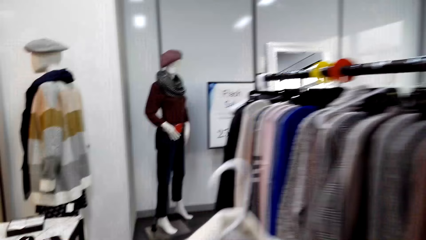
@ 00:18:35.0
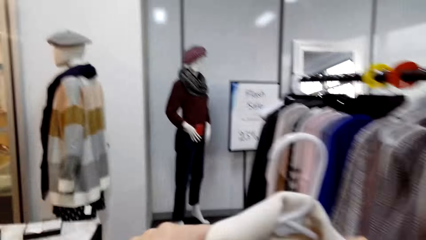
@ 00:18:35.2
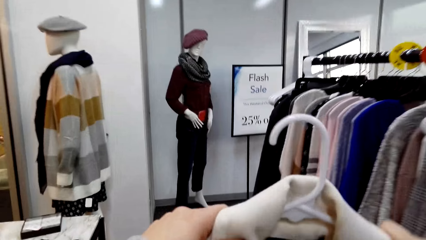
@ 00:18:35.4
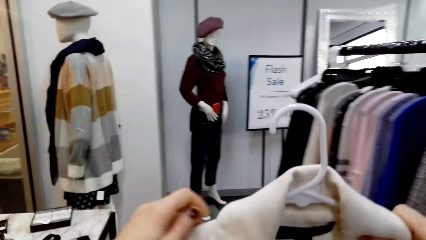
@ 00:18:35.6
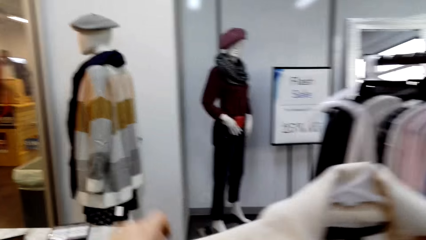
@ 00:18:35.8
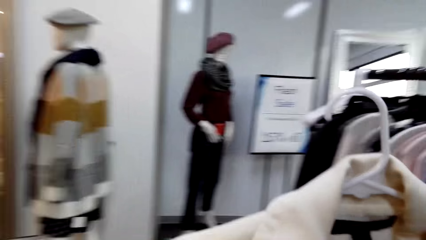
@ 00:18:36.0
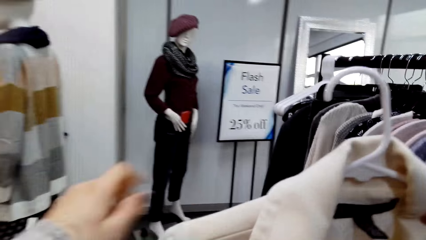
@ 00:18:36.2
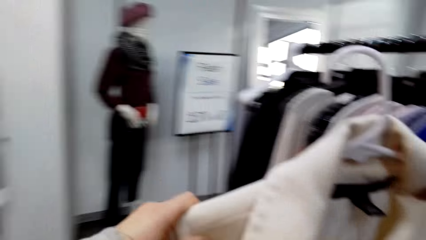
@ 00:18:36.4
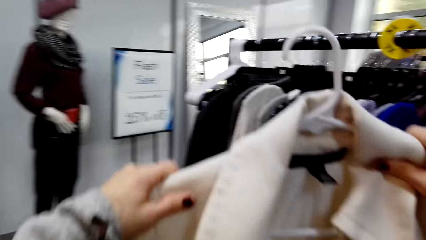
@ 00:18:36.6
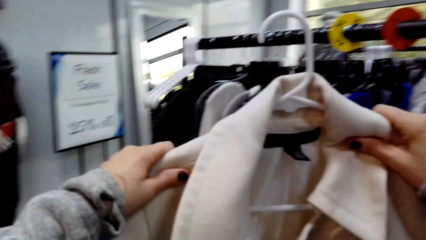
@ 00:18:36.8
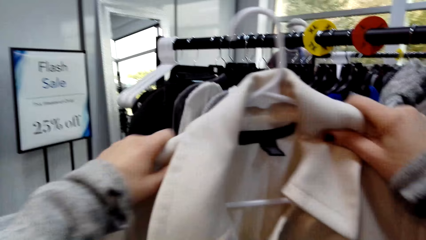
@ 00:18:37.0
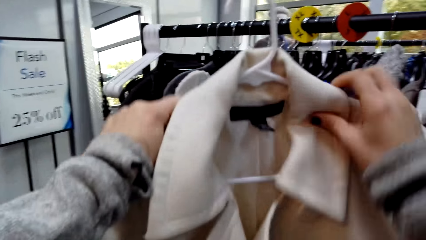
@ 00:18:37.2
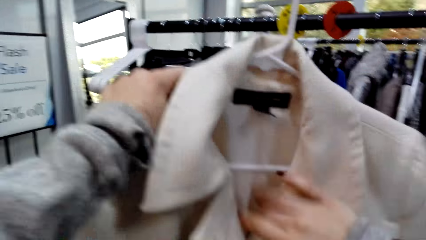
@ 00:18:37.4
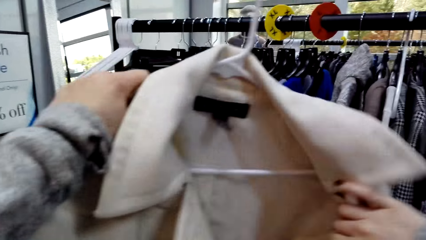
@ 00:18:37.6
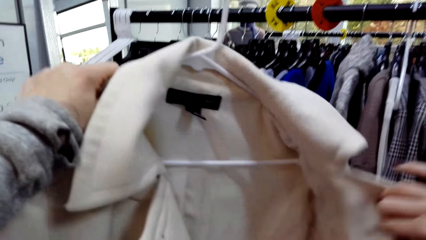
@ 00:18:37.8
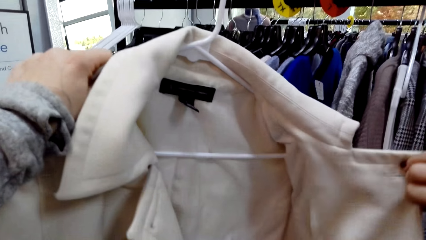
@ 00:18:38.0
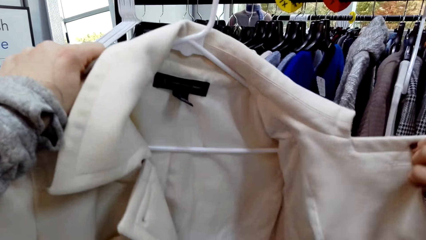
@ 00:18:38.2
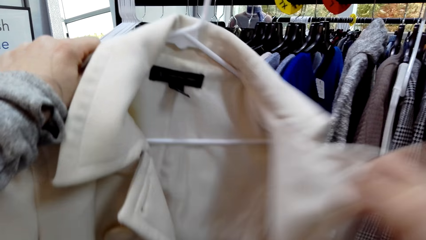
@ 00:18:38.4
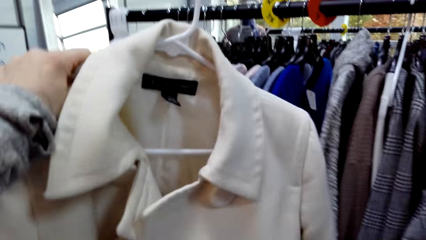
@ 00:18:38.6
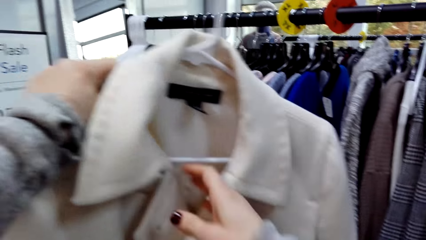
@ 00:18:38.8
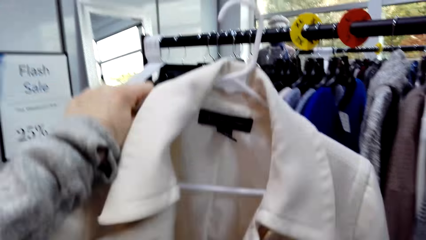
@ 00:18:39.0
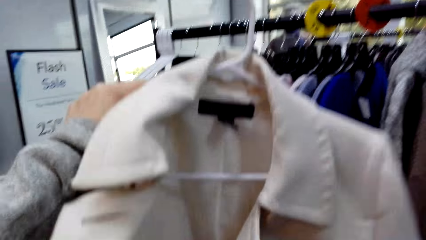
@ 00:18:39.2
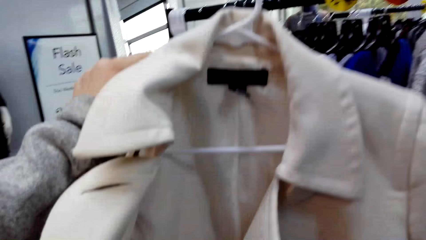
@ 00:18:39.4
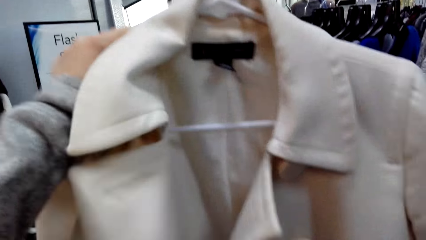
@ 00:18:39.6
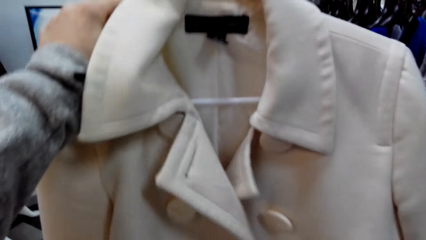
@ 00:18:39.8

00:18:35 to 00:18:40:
The camera wearer holds the hanger. They walk beside the clothes. They look at the coat. They touch the coat.

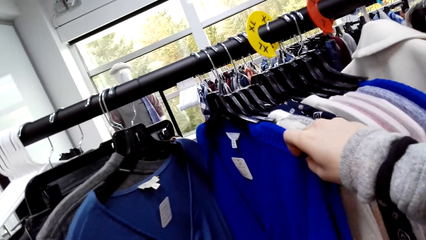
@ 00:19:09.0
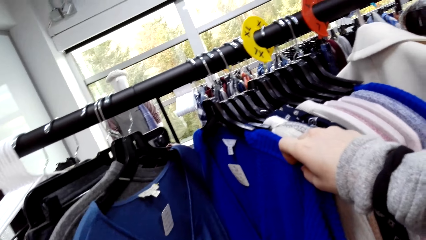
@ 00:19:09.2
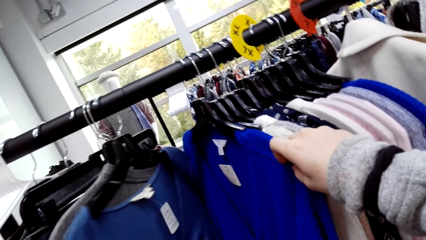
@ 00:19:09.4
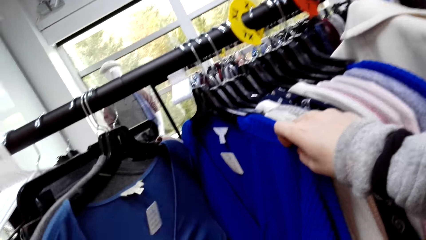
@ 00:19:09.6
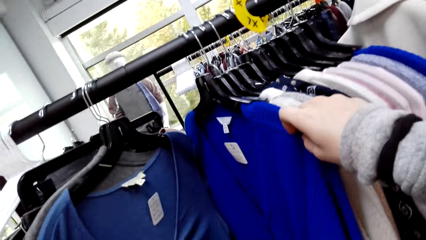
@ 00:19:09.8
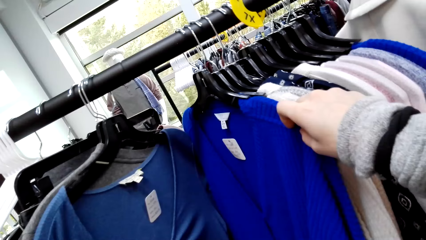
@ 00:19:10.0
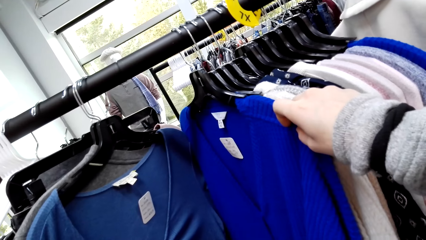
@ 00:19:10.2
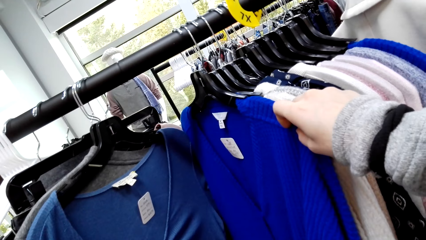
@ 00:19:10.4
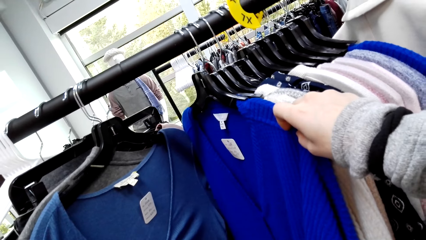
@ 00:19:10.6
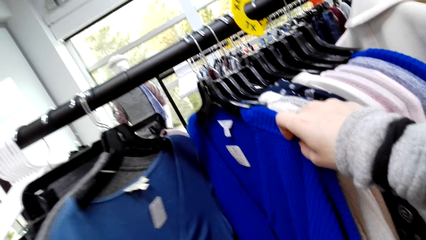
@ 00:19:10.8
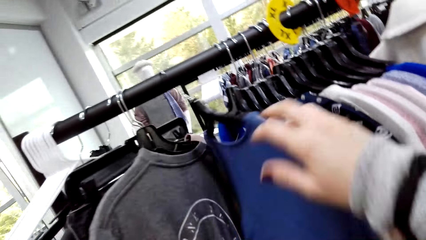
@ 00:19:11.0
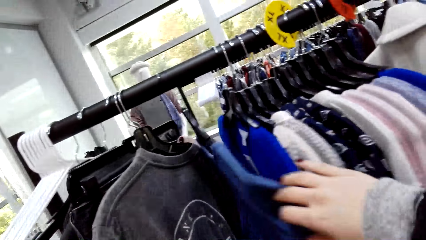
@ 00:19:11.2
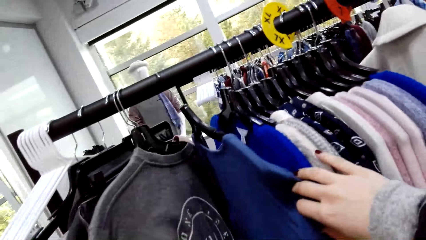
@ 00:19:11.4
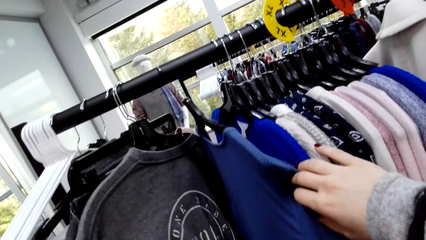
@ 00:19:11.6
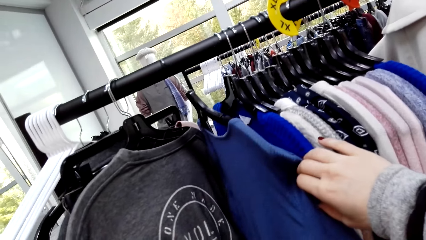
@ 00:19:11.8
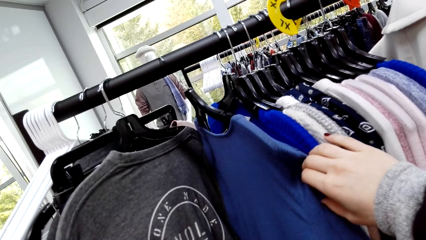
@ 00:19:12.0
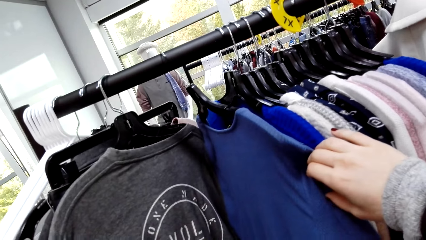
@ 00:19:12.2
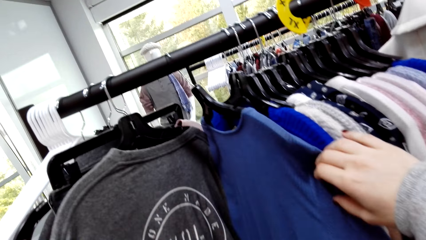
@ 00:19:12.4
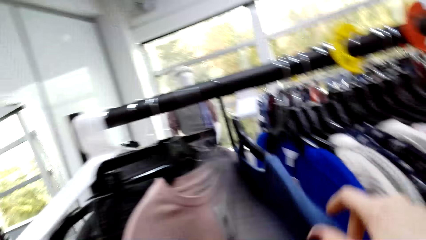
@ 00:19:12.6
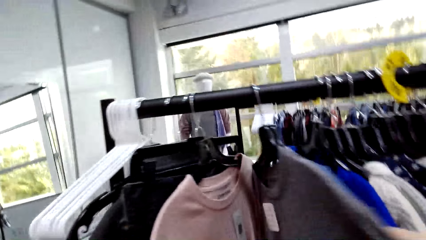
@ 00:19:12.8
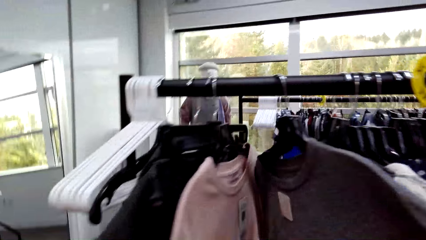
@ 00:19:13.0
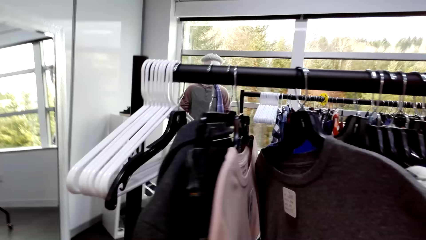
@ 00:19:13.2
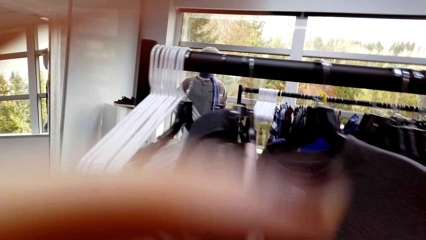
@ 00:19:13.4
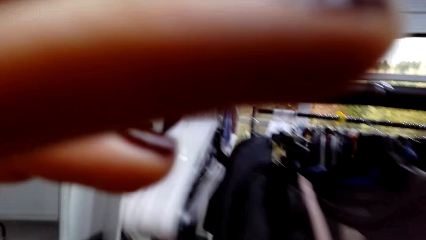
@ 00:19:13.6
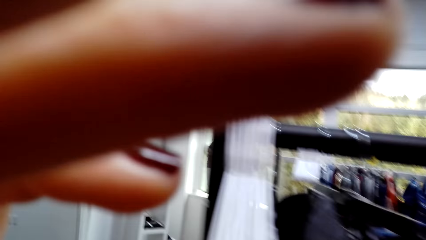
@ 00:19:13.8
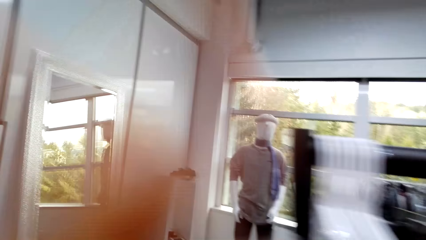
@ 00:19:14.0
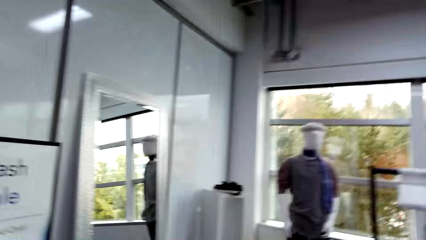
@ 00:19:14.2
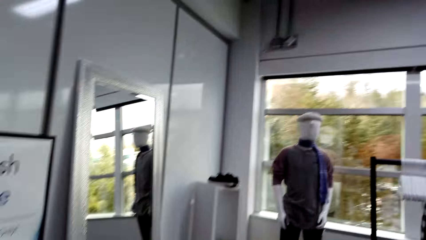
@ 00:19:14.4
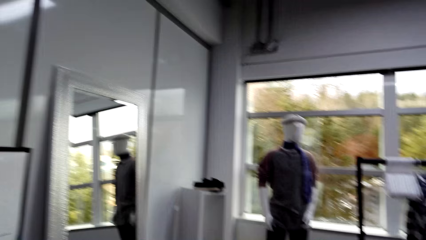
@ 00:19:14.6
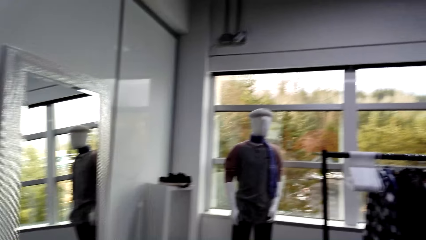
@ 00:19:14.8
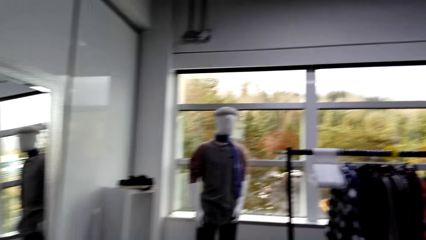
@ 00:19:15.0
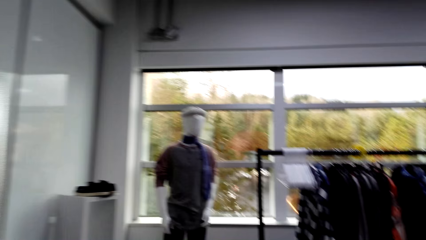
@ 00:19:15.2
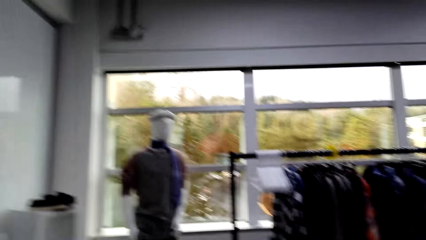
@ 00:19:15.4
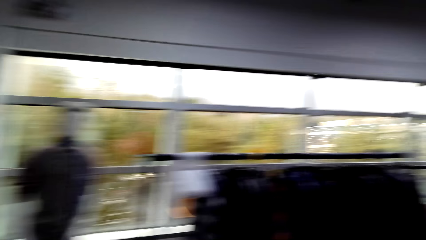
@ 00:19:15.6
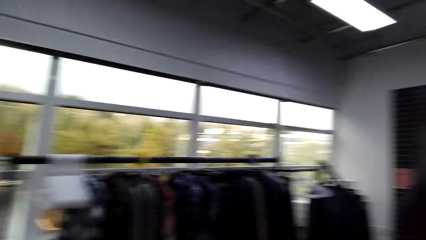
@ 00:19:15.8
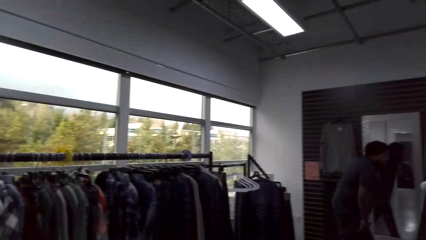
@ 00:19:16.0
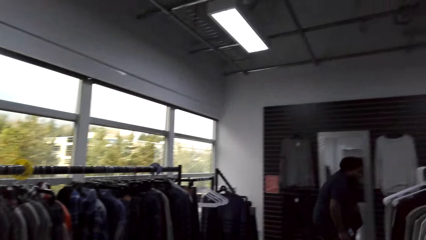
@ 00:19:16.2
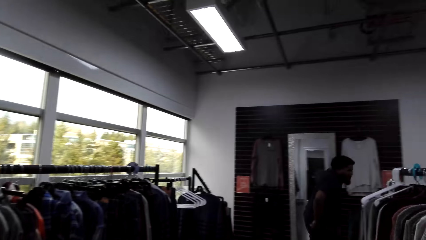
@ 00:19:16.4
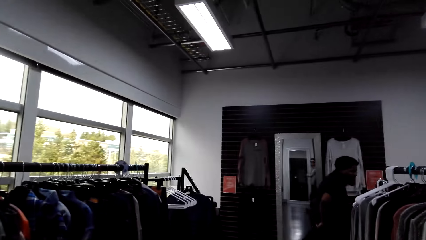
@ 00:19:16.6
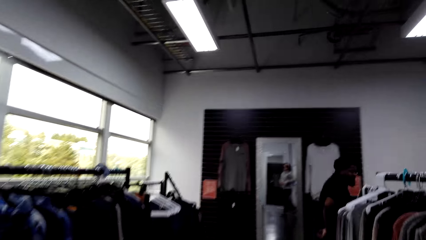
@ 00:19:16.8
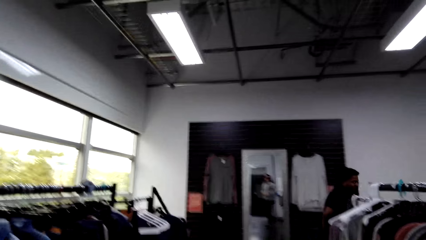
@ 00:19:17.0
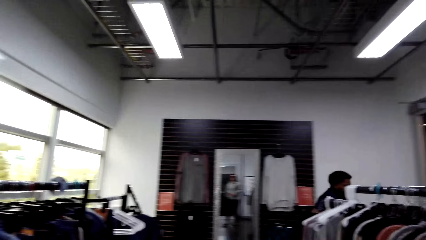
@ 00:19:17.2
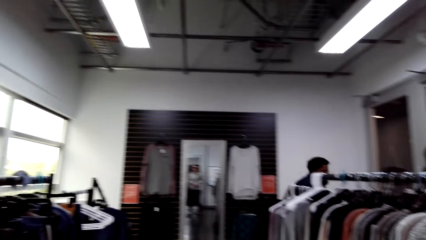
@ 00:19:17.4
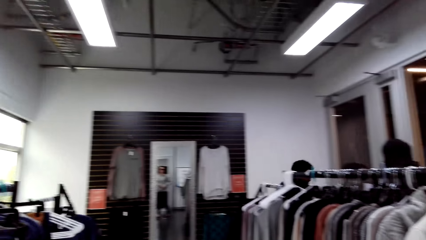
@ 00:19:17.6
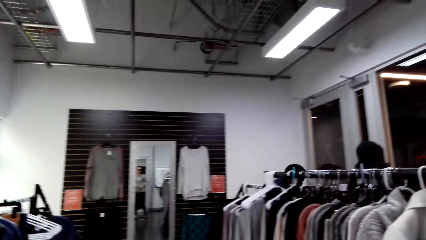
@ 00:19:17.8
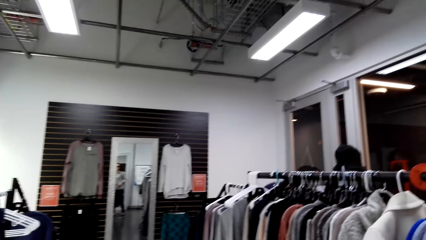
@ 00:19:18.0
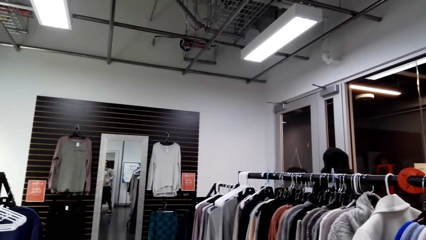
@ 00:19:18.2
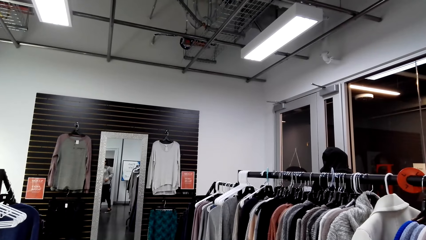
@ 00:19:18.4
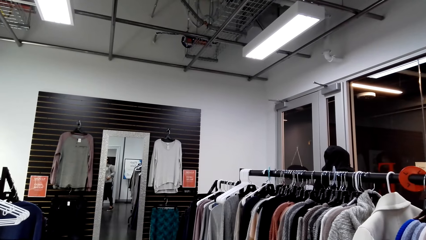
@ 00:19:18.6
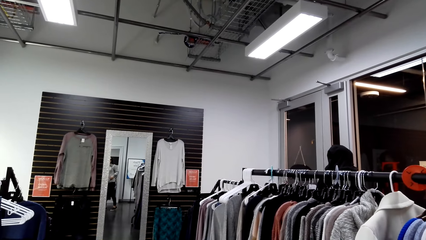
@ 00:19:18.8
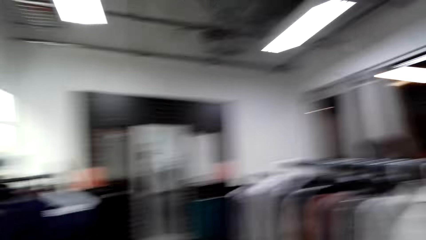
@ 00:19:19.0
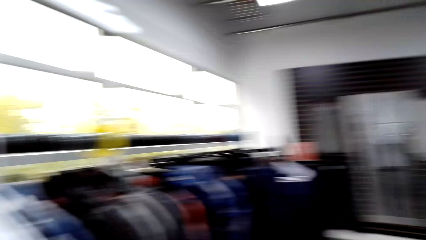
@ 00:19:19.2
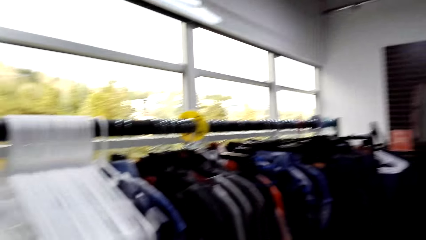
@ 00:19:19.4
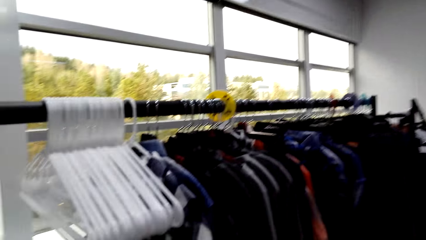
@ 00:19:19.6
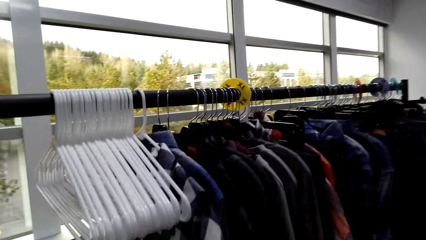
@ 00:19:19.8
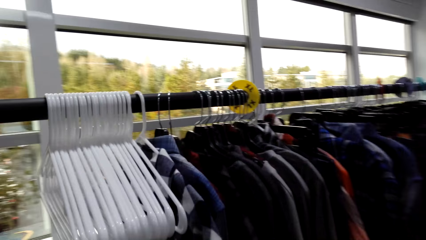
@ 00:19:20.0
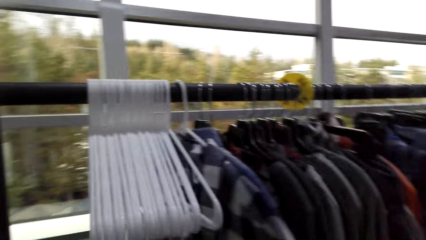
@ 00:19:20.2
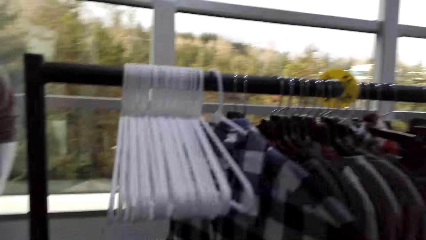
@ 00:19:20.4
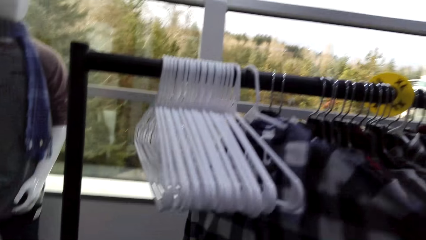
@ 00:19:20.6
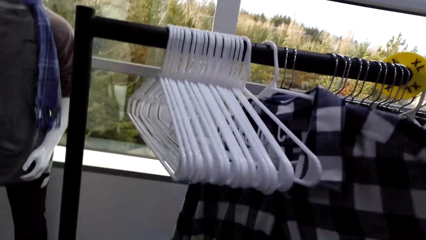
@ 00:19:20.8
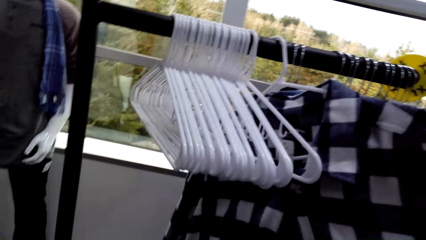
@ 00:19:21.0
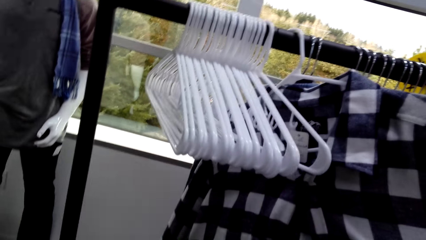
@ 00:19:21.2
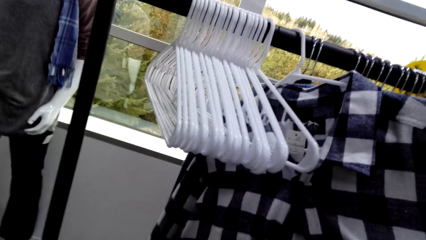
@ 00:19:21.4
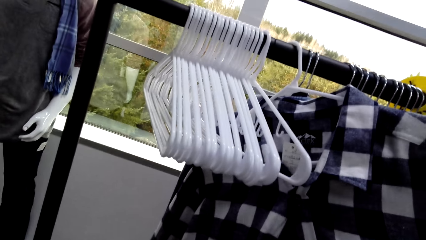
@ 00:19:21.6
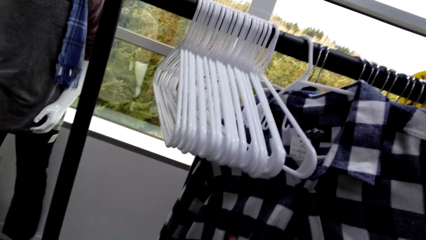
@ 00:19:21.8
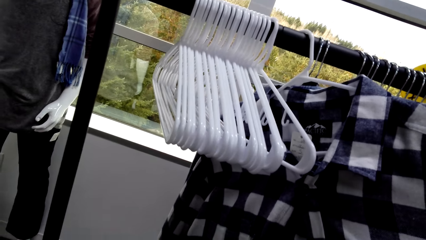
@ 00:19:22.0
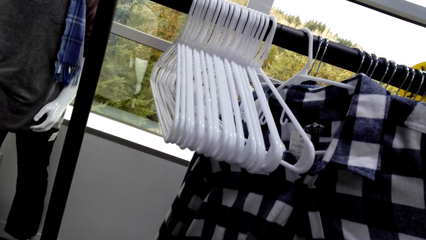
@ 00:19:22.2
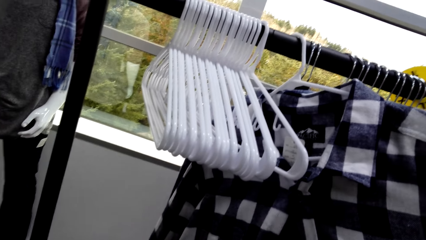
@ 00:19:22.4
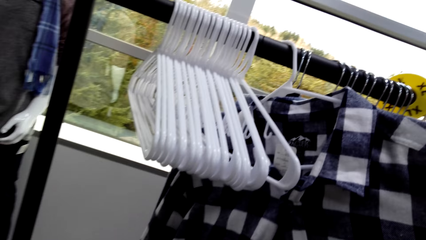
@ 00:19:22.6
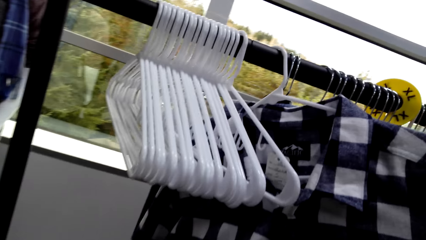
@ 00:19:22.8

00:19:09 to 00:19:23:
The camera wearer looks at the sweaters. He moves the sweater. He looks at the sweaters. He lifts his hand. He walks around the boutique and looks around the boutique. A man walks around. The camera wearer looks around. He looks at the shirts on the hanger.
